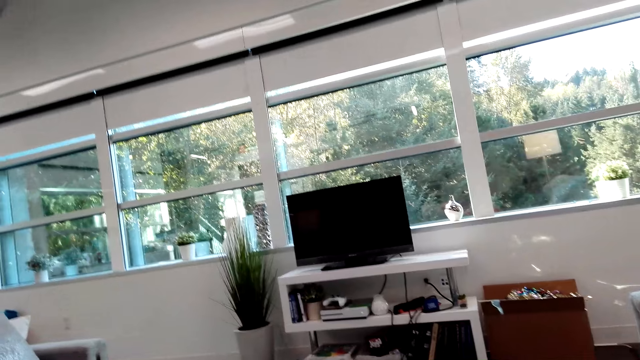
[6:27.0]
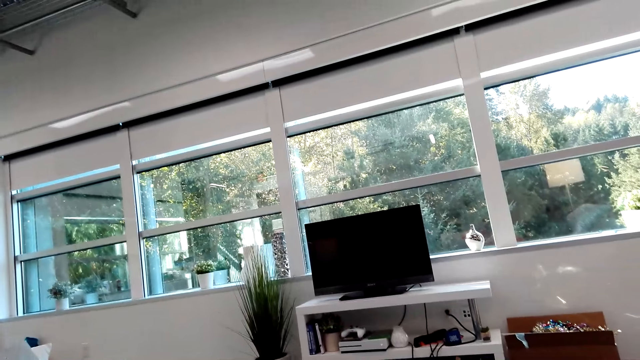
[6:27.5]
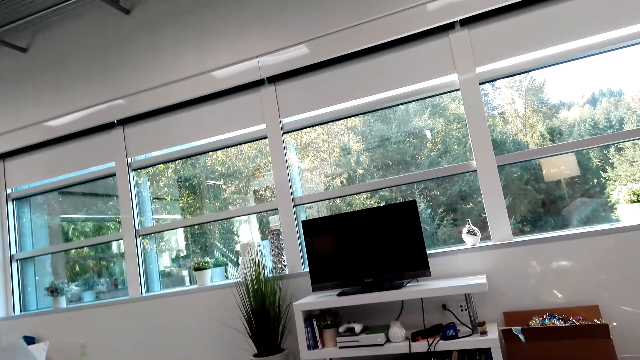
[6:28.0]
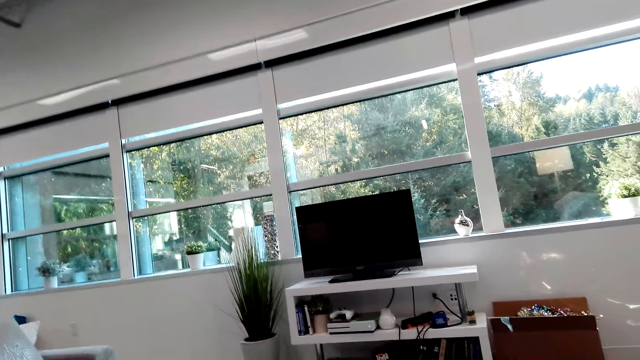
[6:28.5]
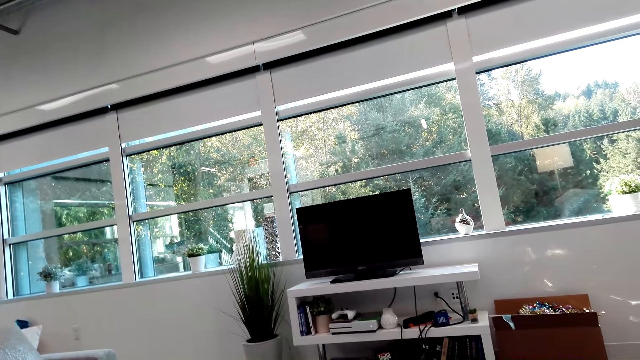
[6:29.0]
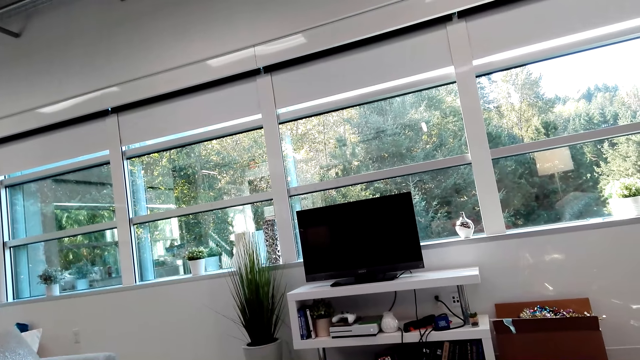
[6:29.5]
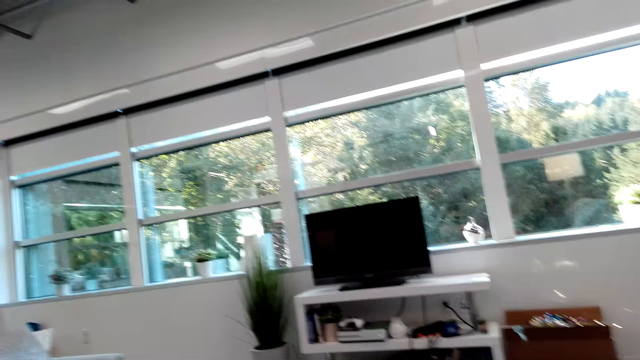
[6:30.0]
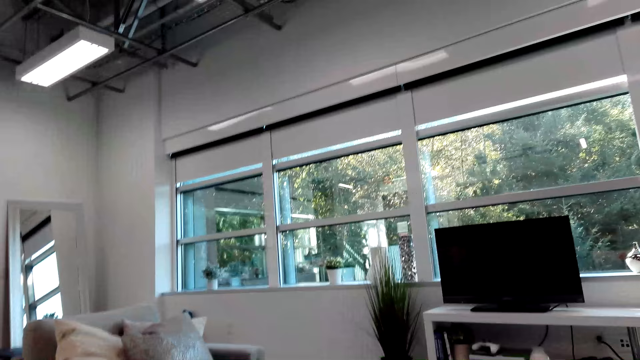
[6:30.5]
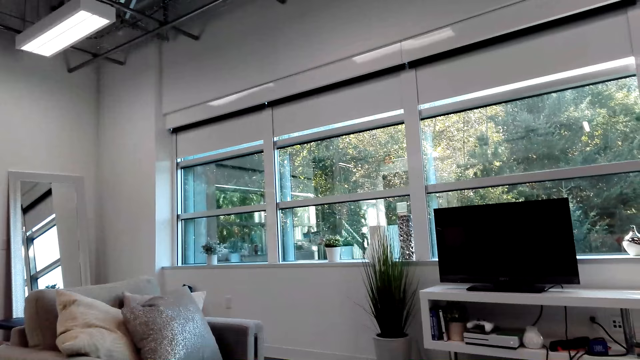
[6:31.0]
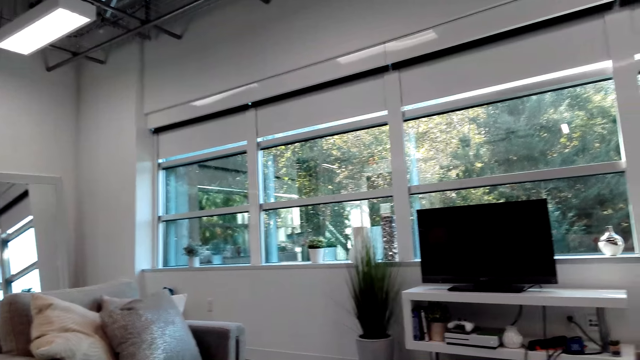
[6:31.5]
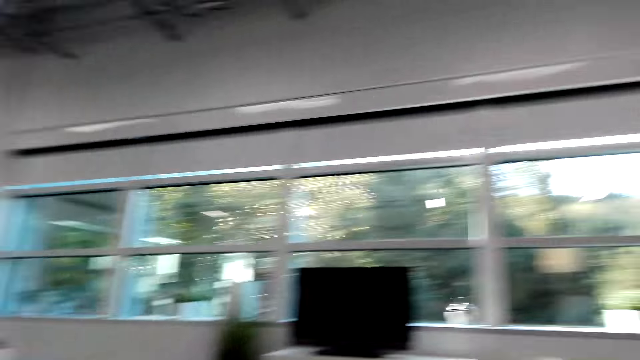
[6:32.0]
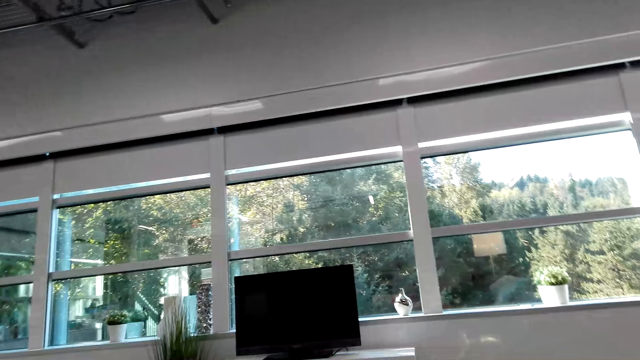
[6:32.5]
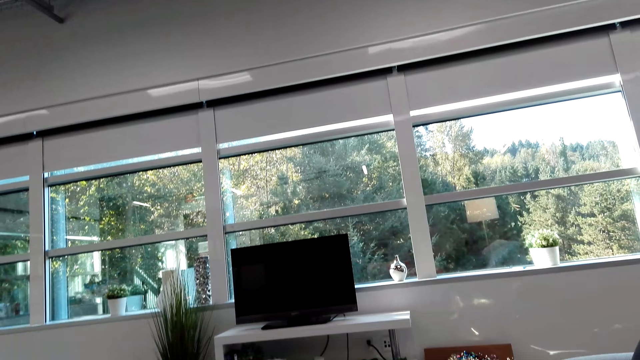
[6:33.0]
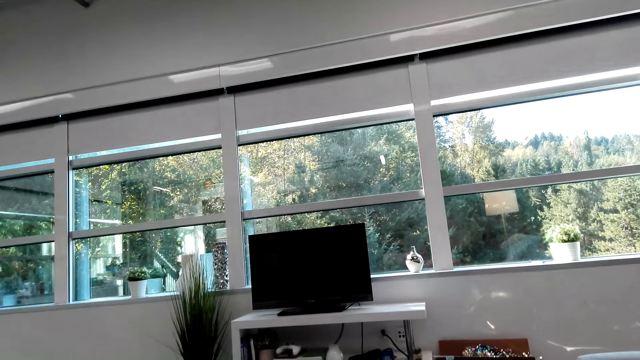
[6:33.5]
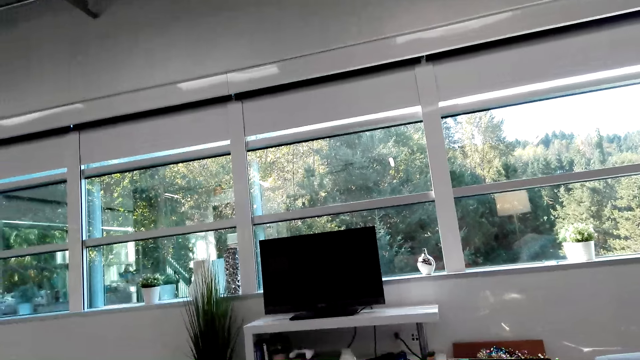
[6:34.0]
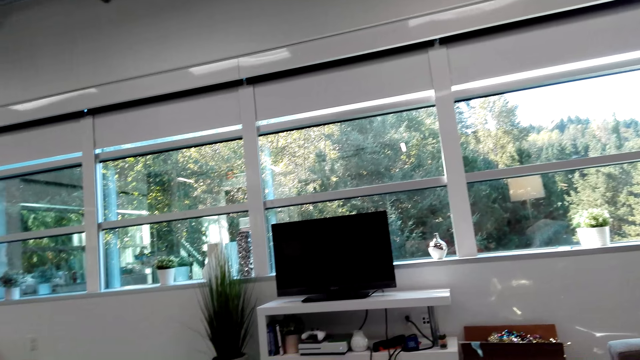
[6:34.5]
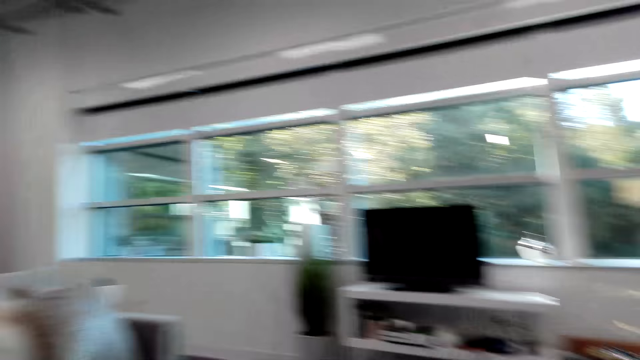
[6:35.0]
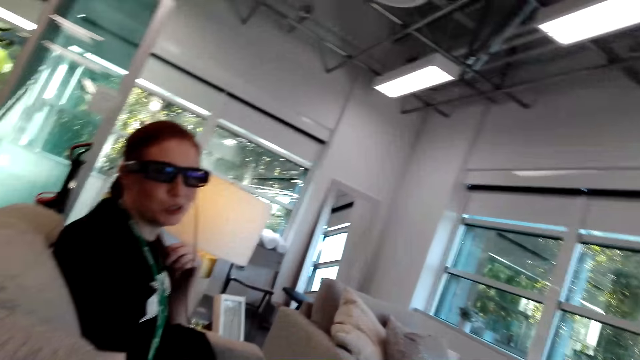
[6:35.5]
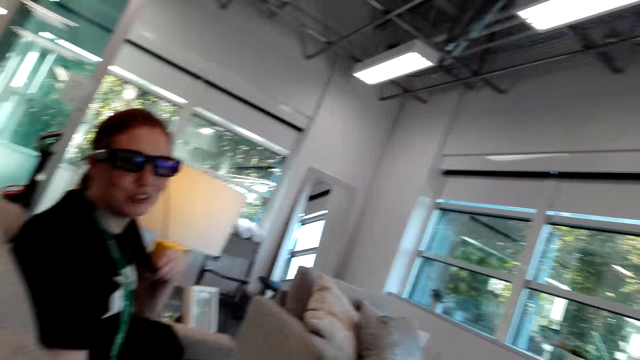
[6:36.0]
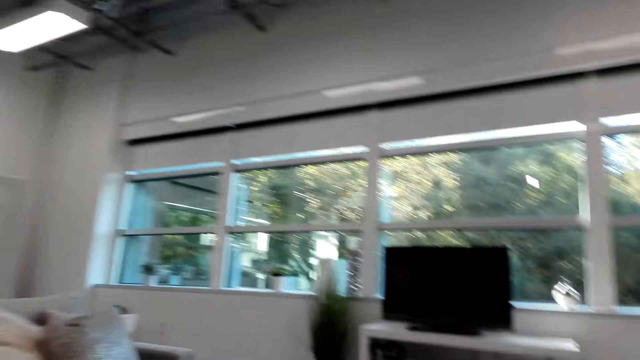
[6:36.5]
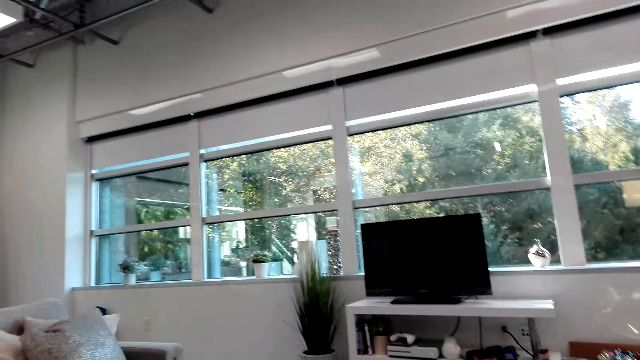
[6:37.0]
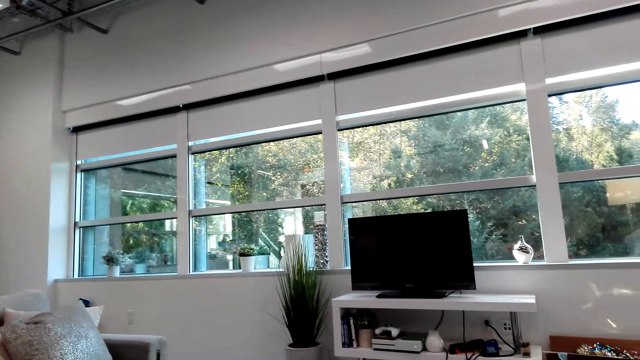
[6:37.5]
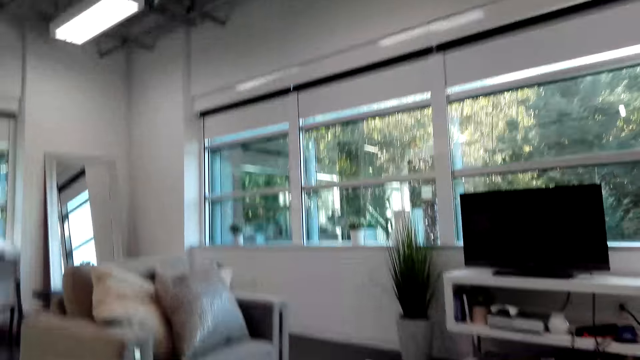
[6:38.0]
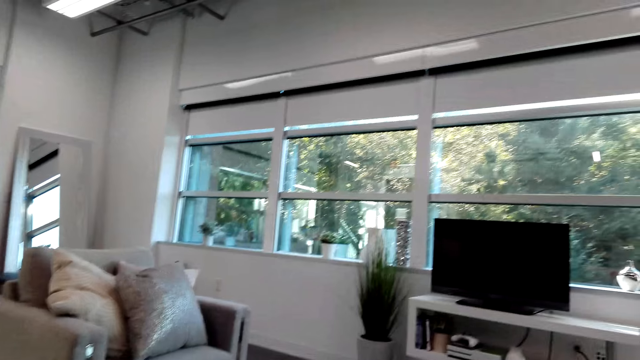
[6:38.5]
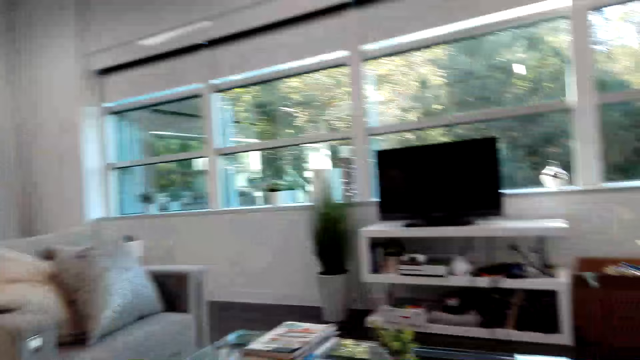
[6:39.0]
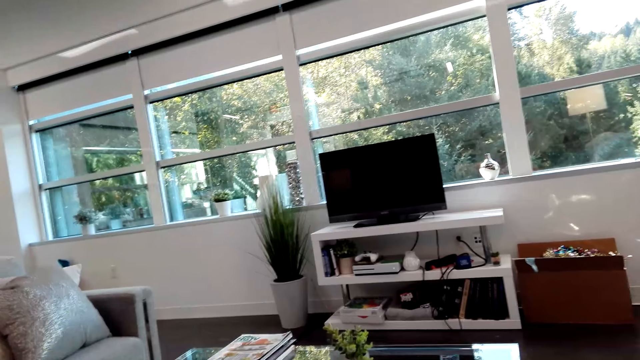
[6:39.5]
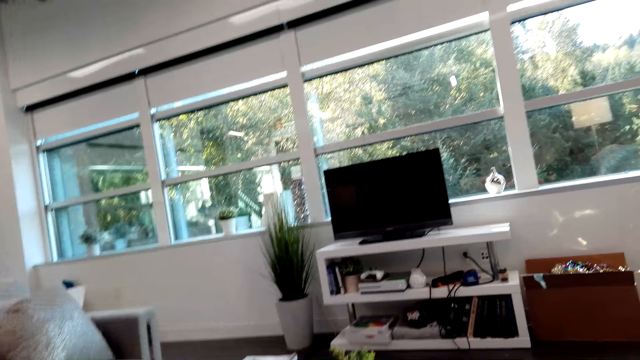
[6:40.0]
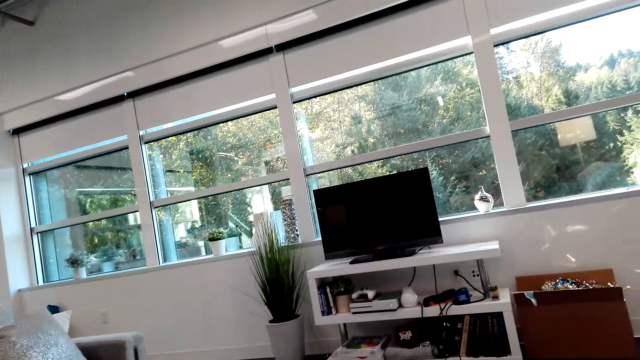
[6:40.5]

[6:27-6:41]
A person talks to the camera wearer. The camera wearer looks around the house.

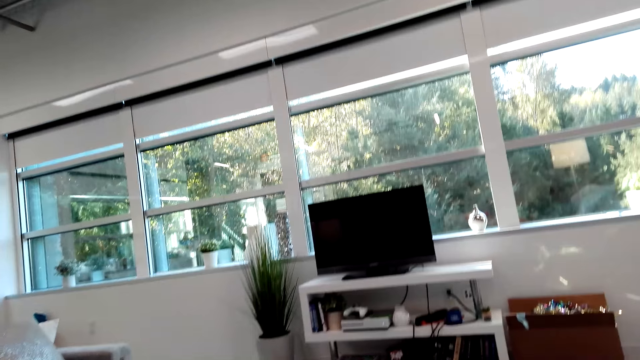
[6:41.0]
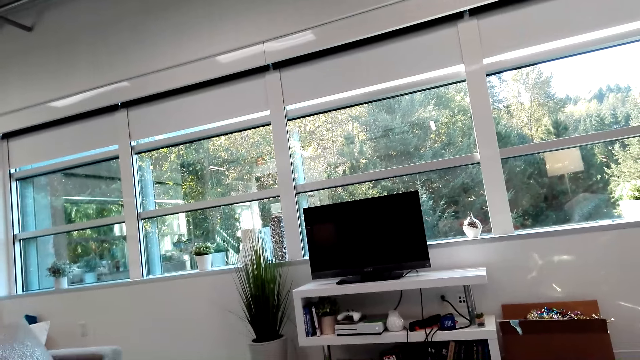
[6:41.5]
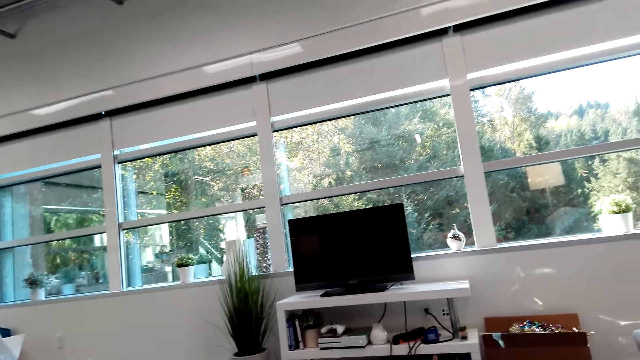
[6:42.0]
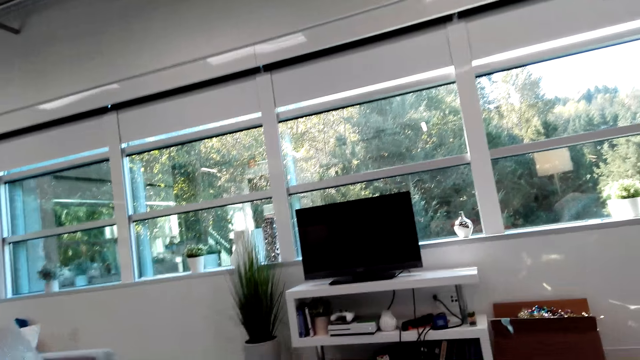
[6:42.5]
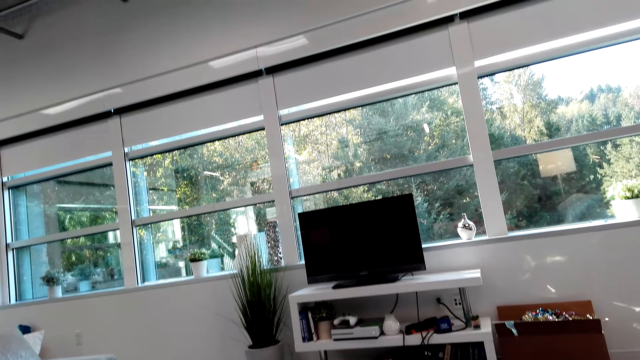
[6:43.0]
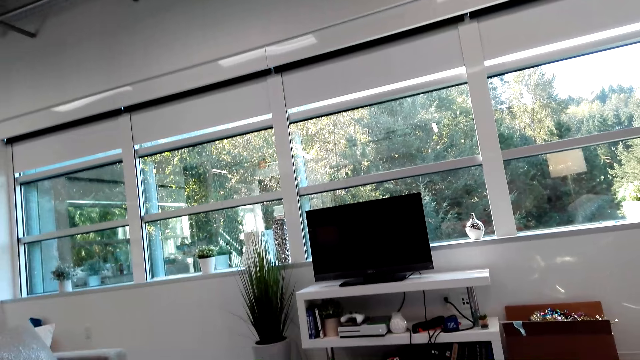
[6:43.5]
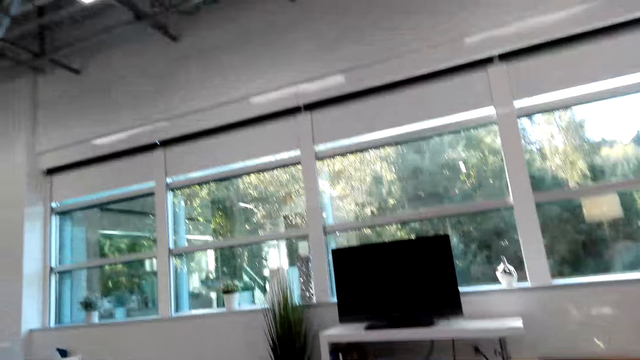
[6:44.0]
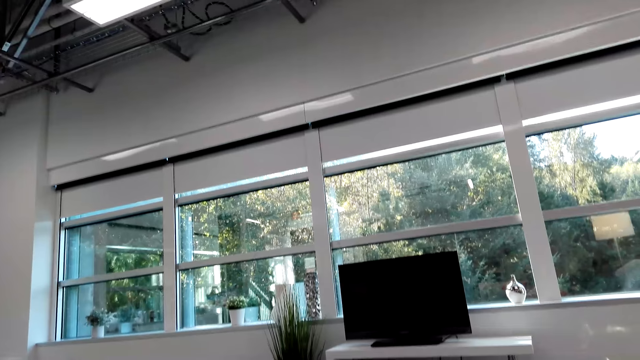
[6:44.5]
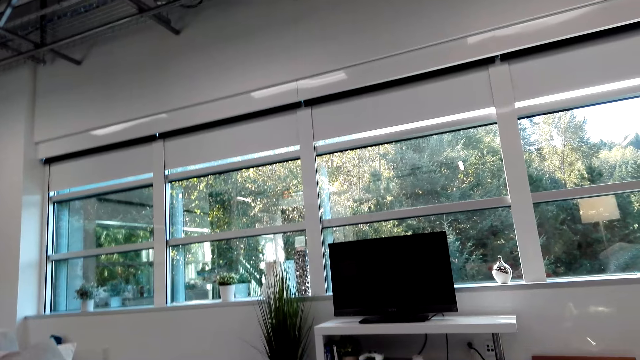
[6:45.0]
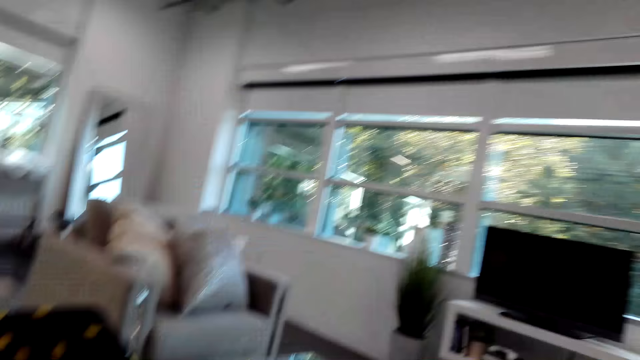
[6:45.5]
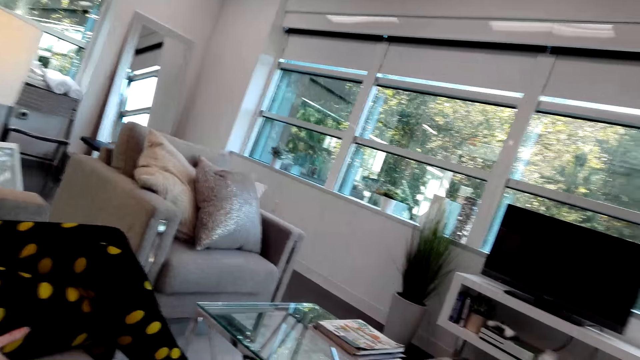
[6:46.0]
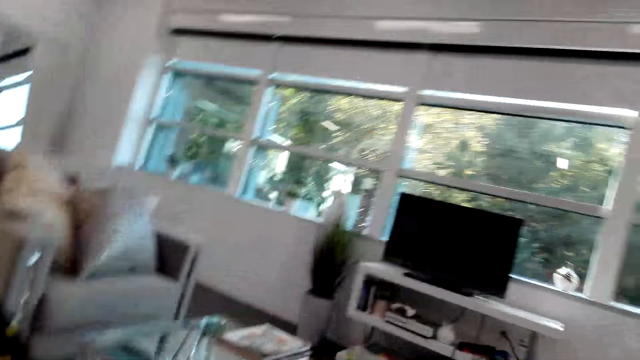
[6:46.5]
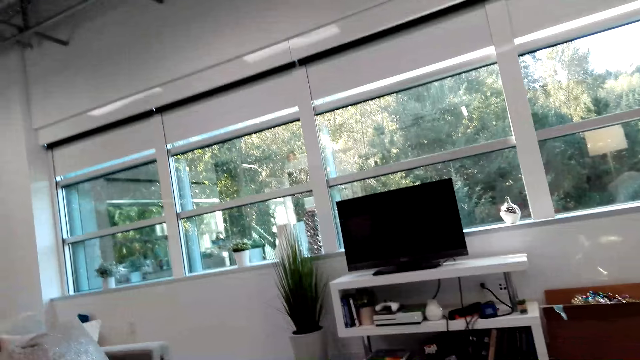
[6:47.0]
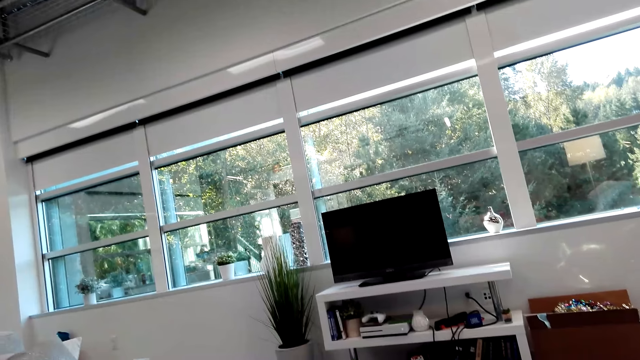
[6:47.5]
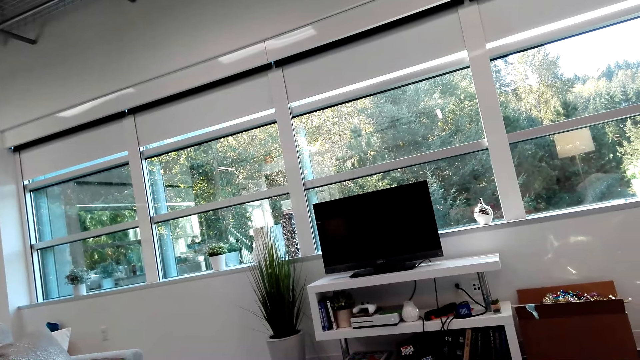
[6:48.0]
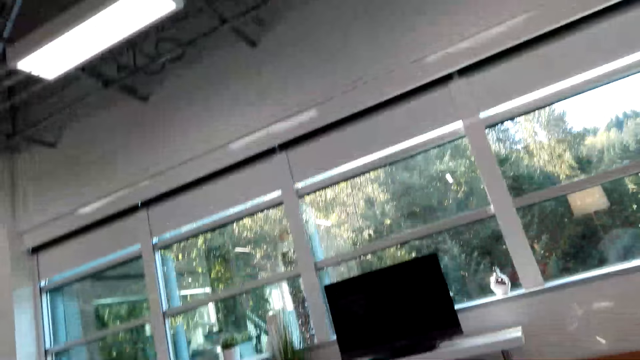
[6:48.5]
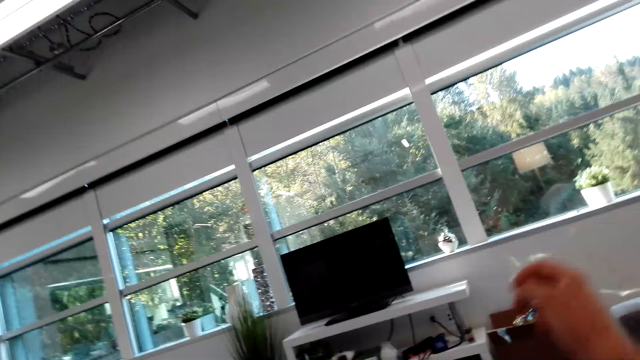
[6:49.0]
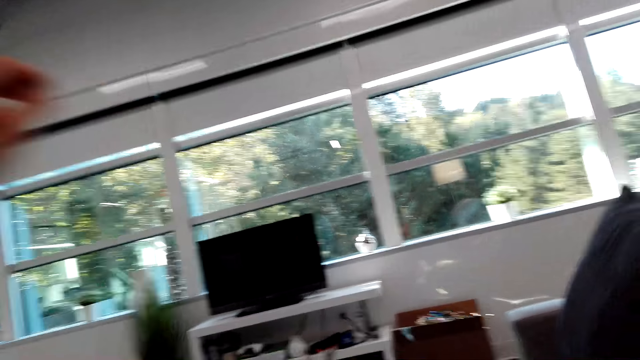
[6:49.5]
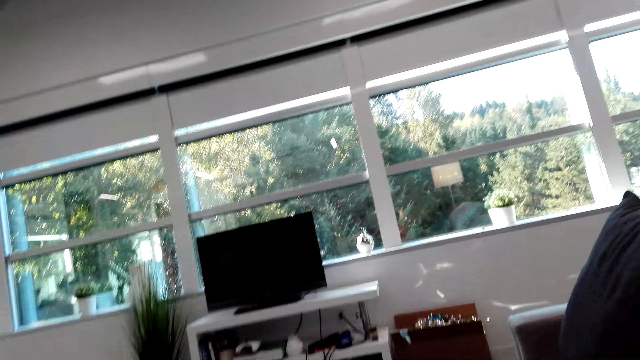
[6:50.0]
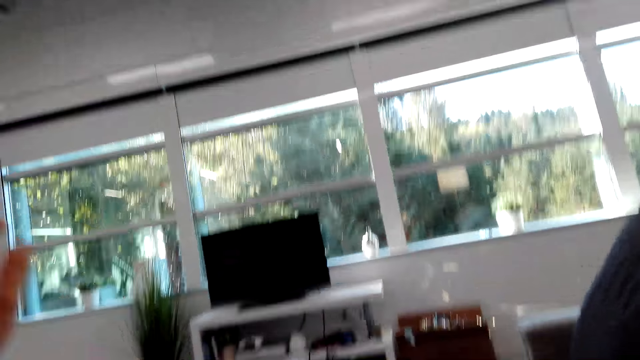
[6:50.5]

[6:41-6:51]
The camera wearer moves their hands.
